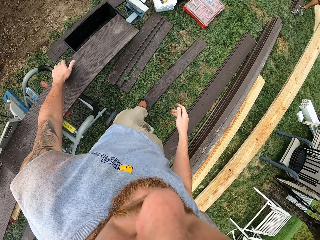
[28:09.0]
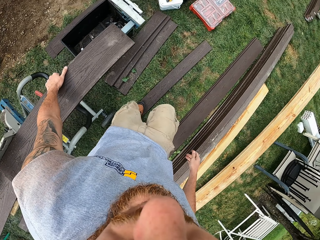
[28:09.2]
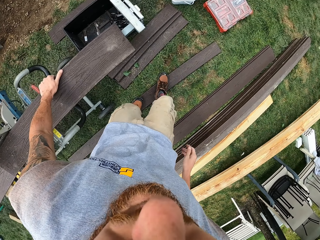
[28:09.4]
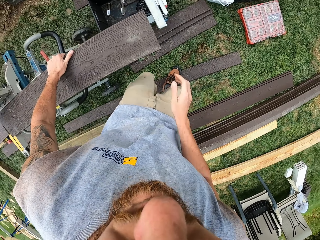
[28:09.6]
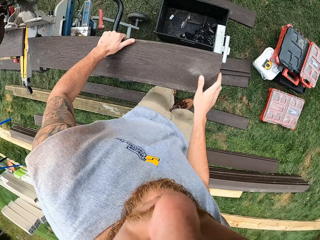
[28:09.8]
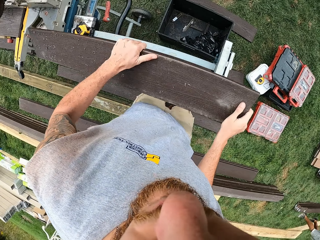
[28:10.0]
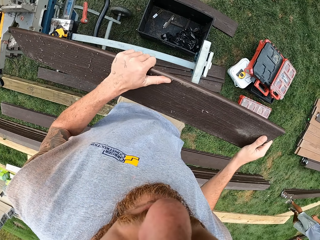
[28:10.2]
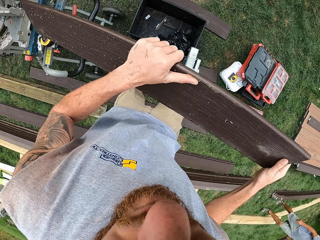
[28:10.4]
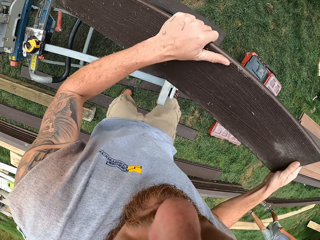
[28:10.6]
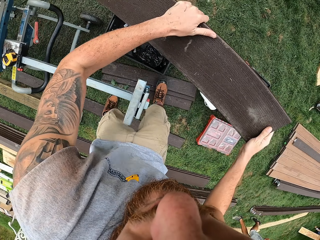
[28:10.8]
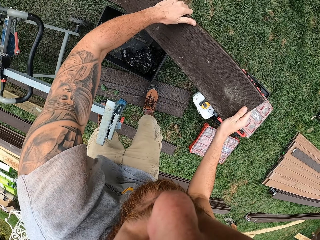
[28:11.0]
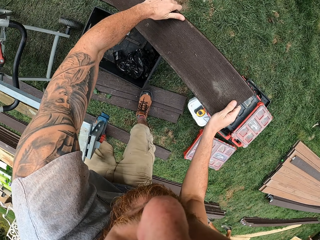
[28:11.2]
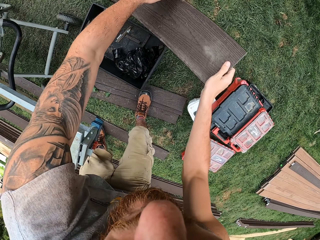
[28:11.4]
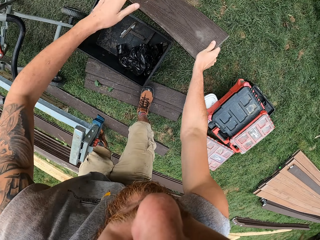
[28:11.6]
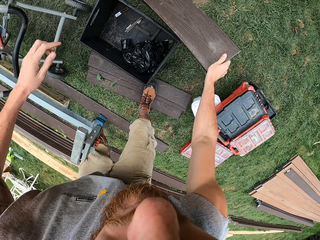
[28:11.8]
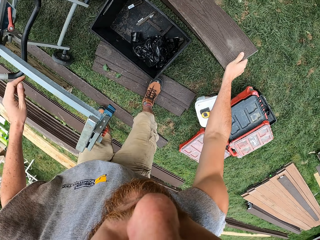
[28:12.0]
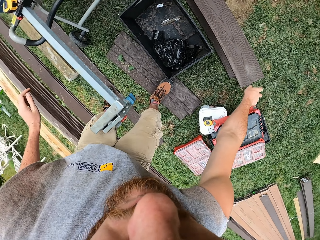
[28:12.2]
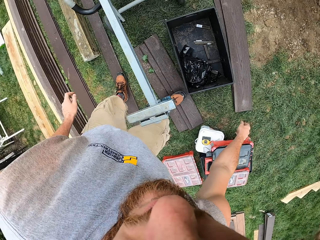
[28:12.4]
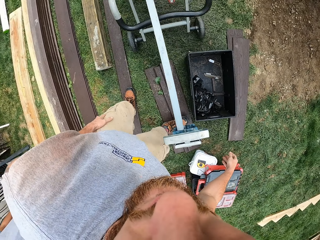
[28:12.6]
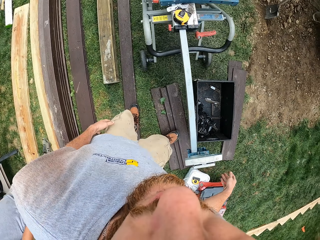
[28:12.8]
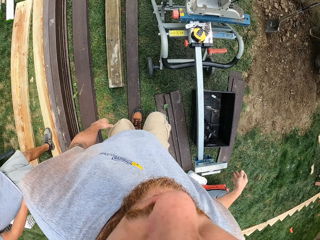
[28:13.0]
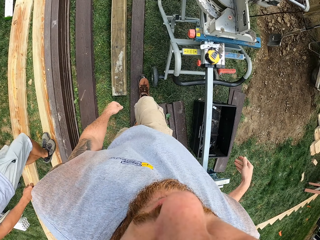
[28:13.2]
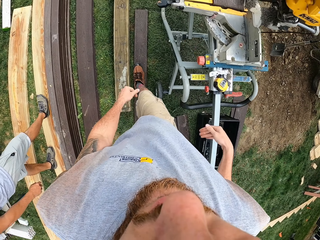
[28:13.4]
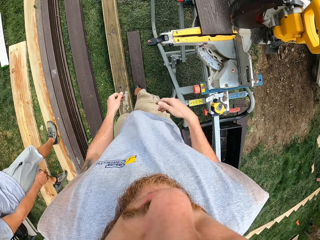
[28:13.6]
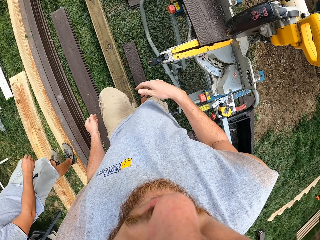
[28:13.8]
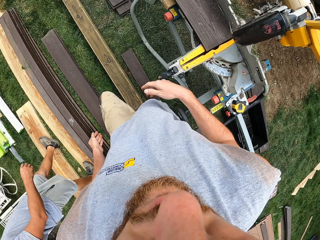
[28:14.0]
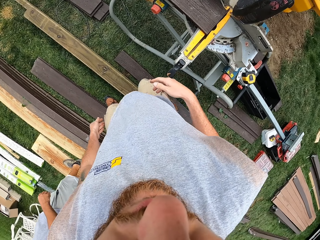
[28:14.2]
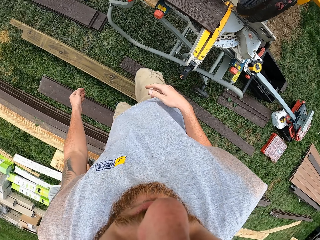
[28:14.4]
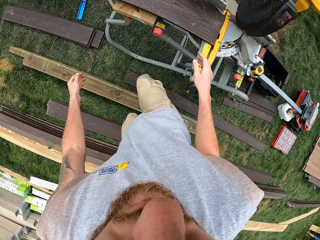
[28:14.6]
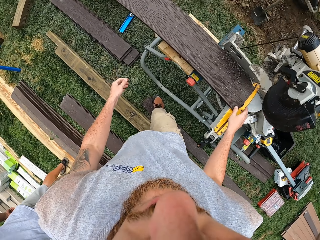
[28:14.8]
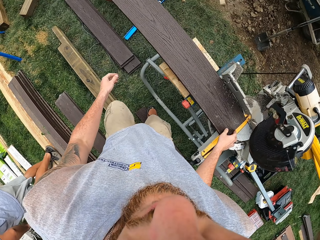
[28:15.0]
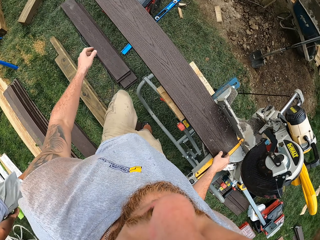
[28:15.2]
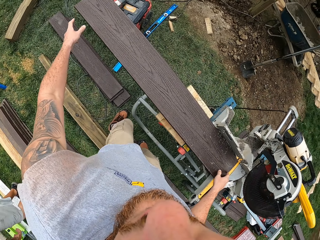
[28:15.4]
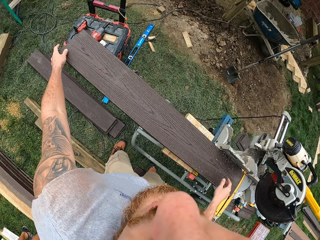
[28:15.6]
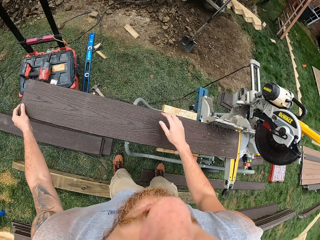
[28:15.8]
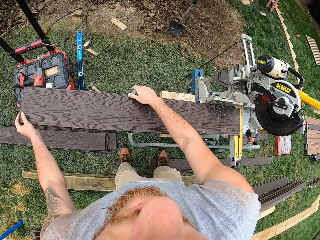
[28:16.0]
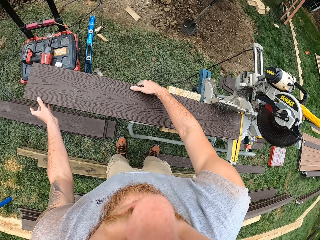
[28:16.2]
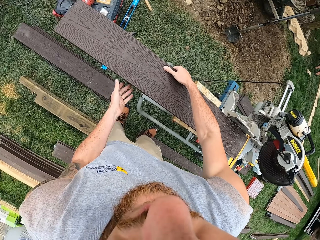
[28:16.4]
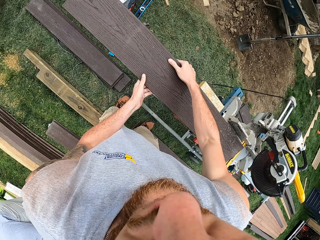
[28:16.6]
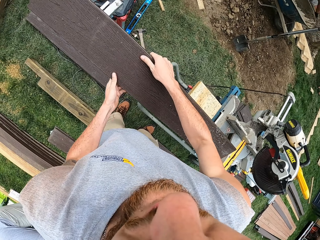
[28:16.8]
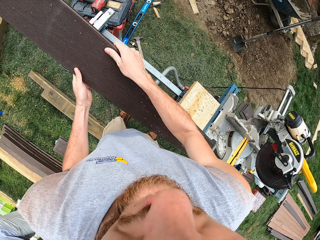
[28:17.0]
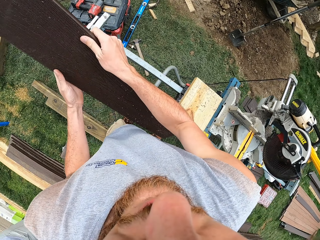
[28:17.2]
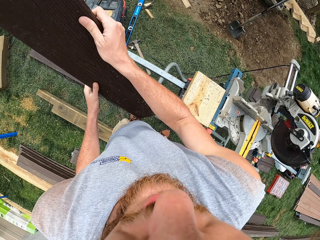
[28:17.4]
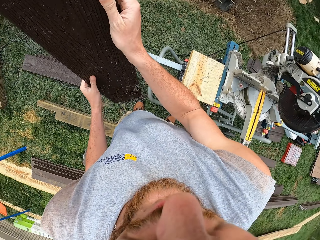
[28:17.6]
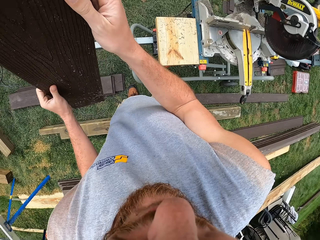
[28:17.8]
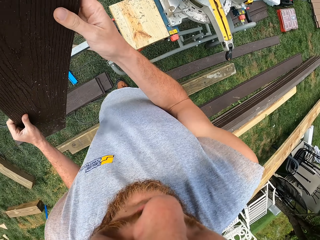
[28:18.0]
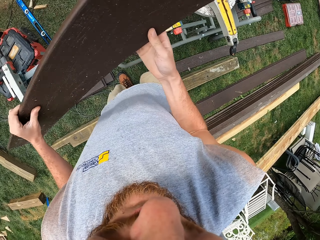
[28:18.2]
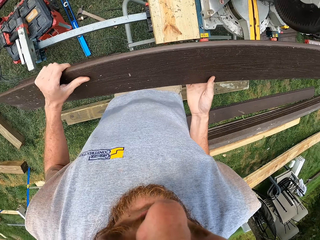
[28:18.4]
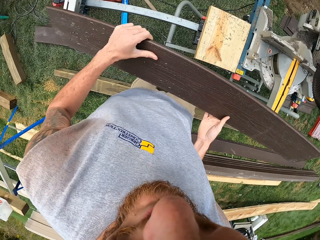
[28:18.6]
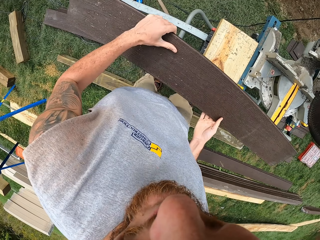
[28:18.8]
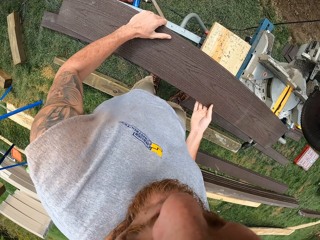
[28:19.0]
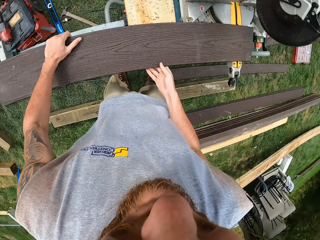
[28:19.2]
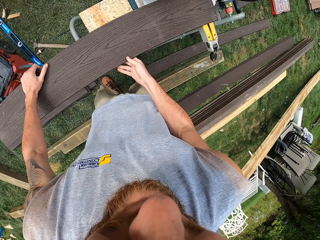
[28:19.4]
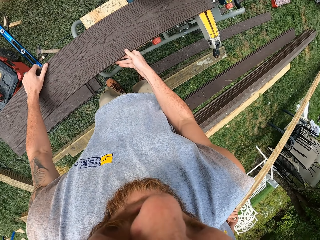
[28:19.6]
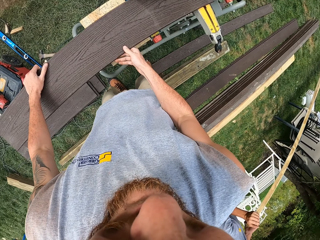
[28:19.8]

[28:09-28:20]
The camera wearer picks wood on the wood cutter. They put the wood on the ground. They turn the wood on the wood cutter.

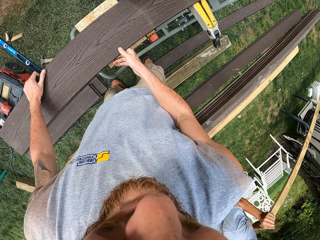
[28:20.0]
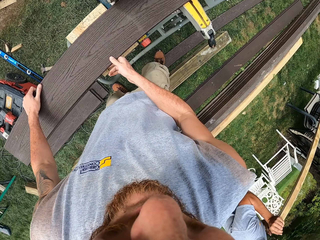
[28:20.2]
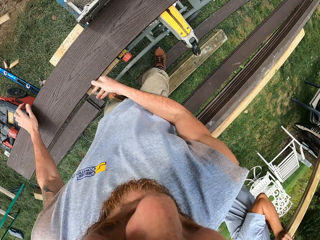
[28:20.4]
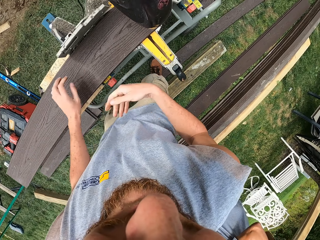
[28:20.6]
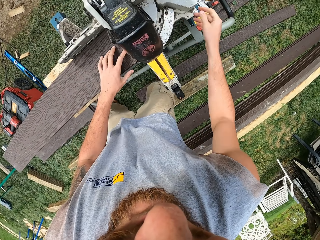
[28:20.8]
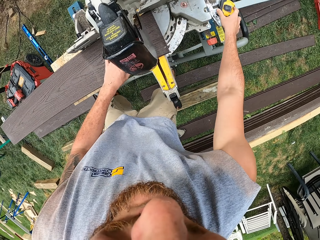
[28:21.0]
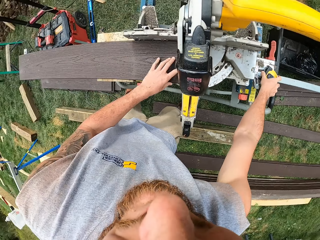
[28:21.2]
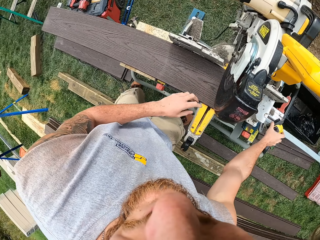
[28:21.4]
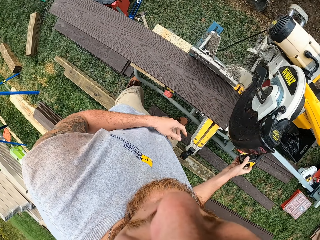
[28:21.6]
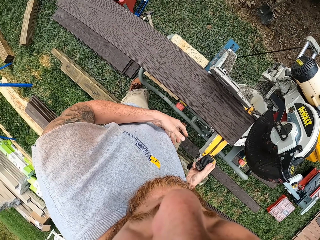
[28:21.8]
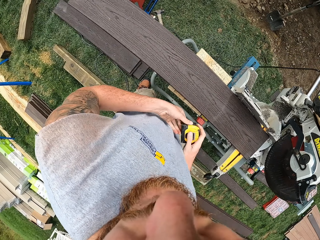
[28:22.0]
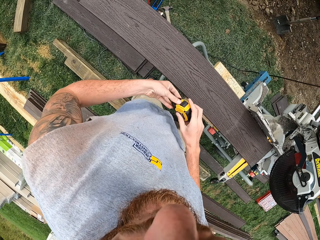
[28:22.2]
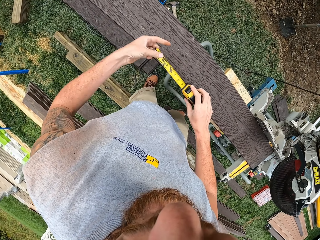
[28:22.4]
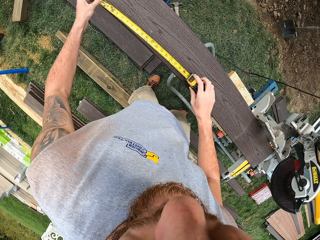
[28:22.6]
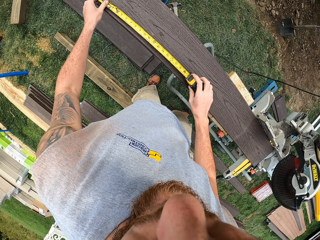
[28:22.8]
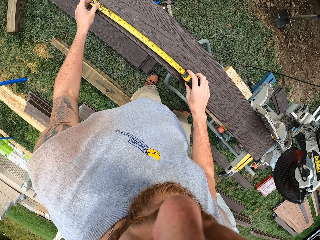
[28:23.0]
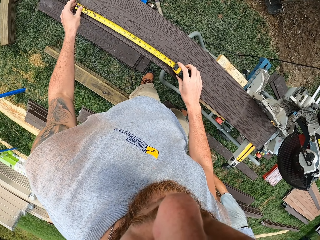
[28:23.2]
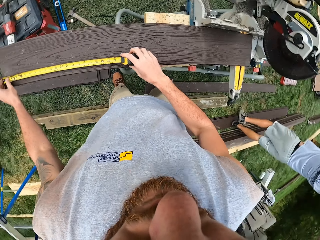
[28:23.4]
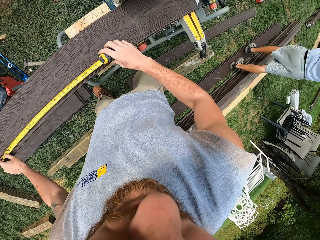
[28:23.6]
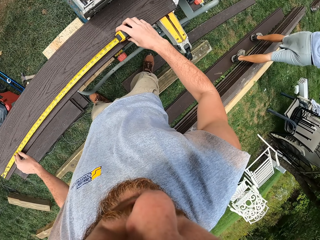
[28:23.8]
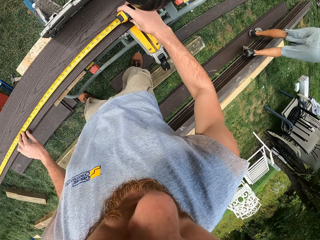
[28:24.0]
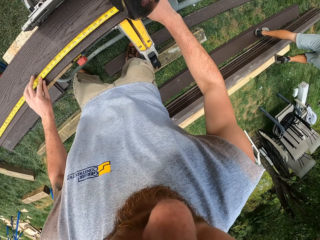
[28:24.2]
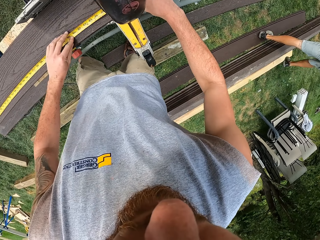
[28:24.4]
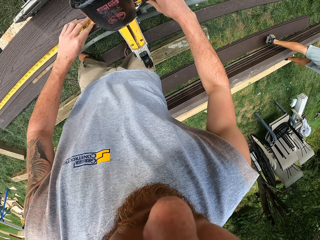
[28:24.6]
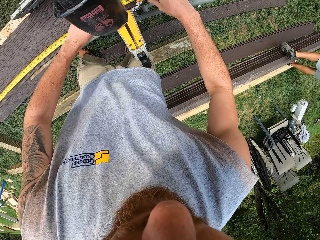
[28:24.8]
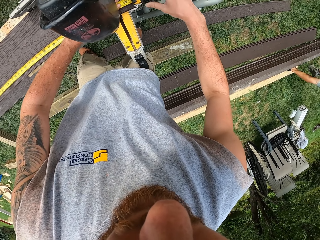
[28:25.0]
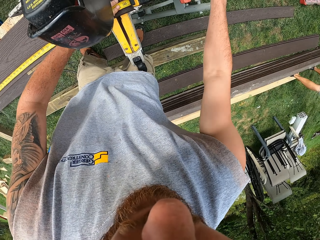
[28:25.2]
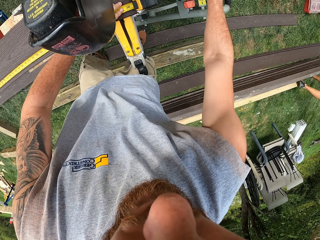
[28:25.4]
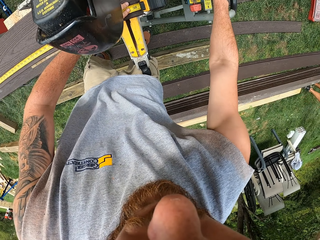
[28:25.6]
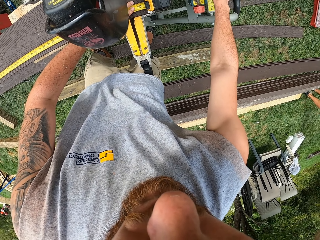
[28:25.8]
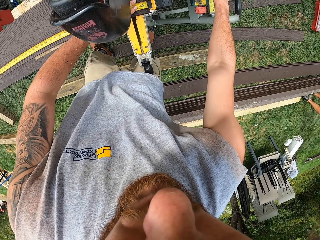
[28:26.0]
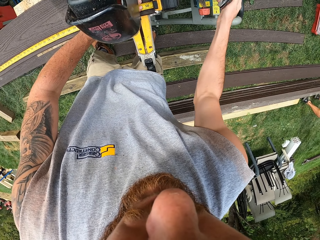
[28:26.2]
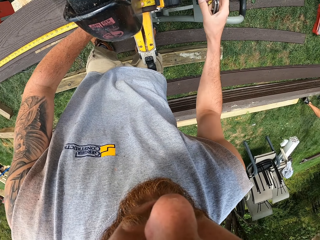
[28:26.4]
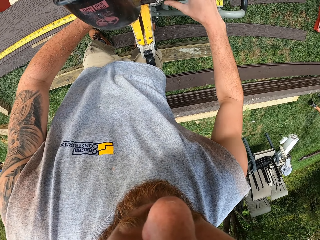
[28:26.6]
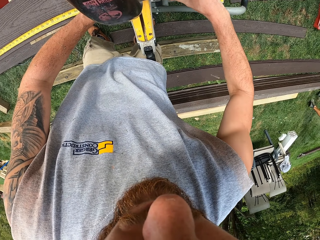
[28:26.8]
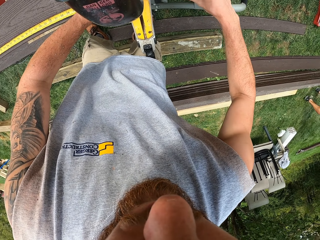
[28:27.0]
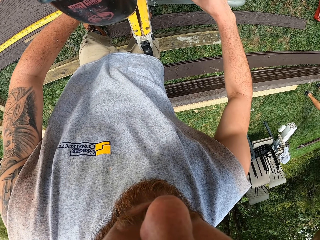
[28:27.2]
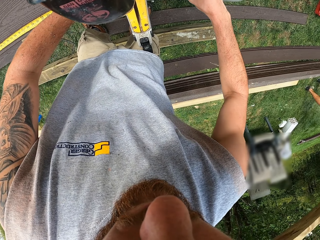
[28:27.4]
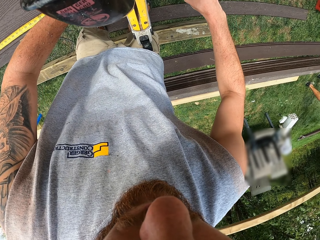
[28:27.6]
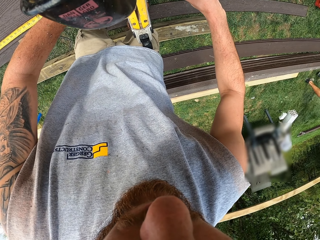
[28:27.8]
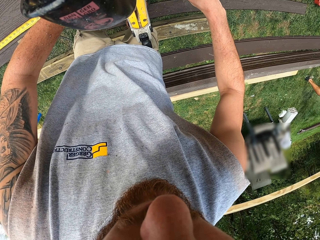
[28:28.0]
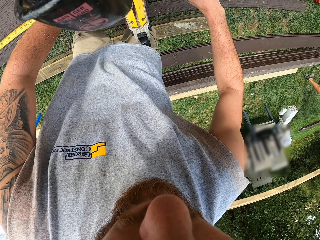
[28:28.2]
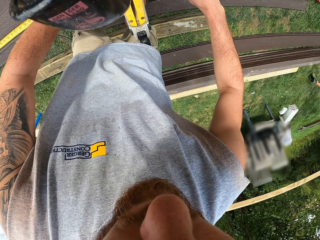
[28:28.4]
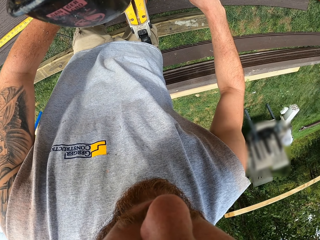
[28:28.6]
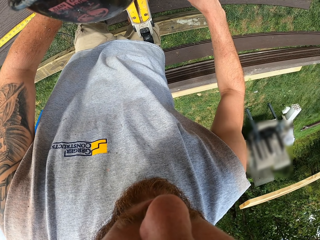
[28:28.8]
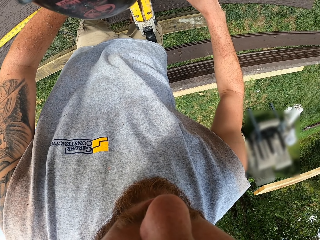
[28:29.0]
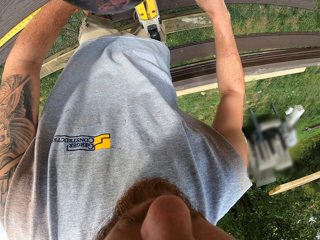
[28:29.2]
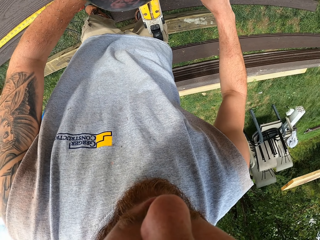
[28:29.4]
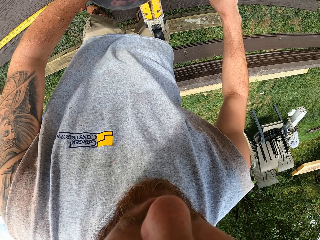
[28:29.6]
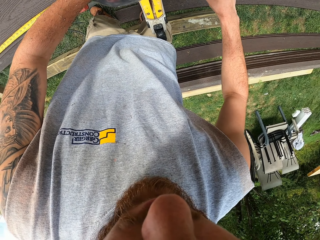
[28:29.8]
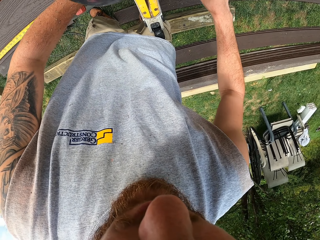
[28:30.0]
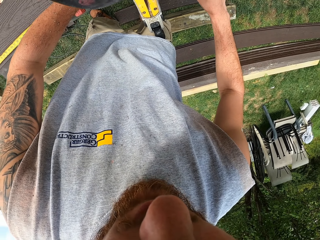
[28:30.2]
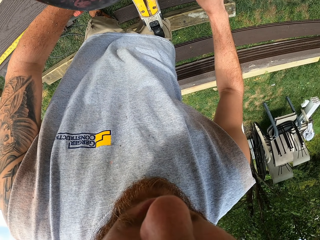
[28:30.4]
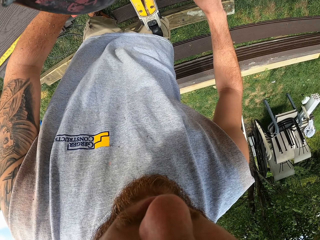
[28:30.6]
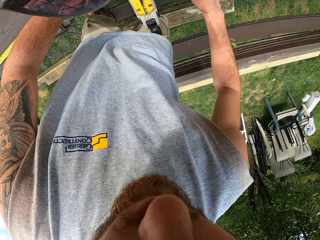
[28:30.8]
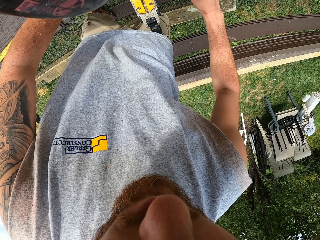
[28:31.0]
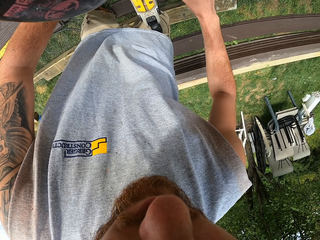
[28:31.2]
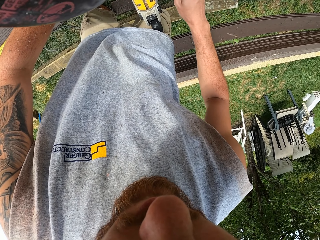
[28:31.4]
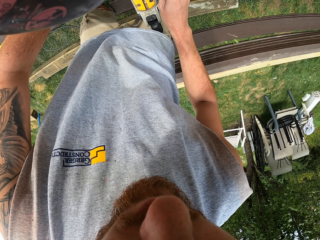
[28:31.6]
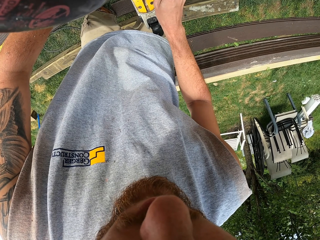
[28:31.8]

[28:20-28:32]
The camera wearer picks the tape measure. They pull out the tape measure. They measure the wood with the tape measure. They pick a retractable knife.
